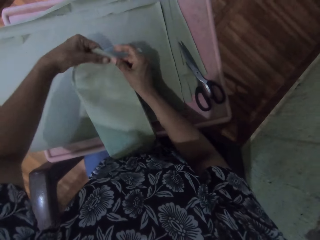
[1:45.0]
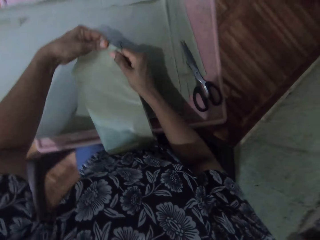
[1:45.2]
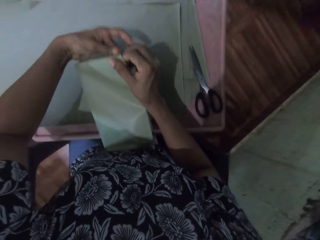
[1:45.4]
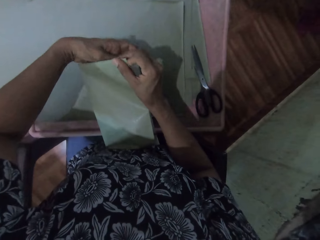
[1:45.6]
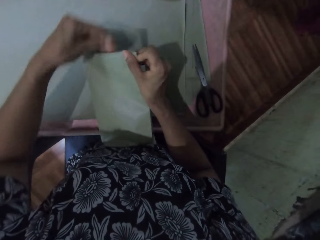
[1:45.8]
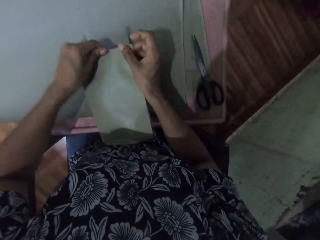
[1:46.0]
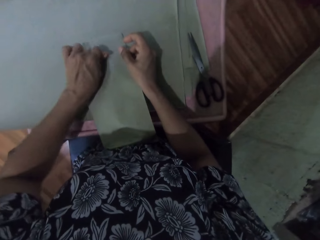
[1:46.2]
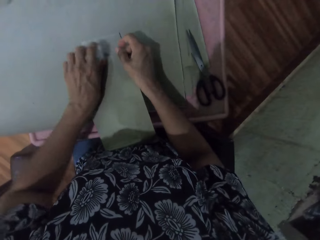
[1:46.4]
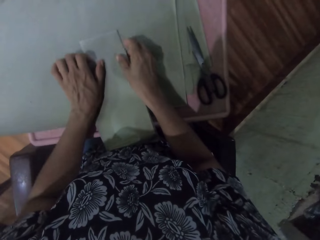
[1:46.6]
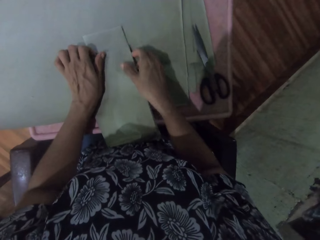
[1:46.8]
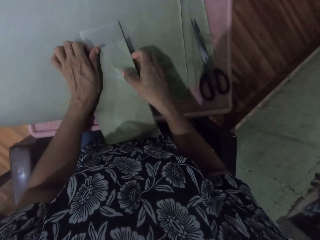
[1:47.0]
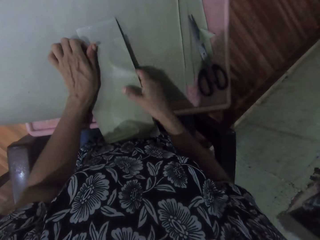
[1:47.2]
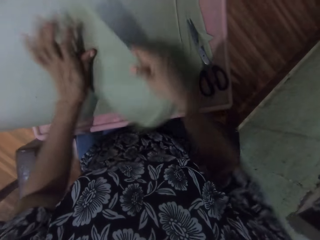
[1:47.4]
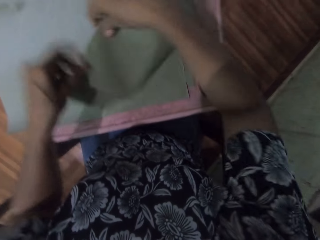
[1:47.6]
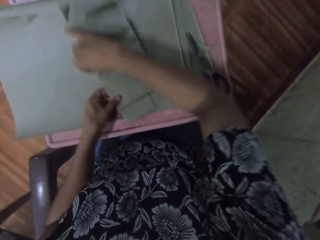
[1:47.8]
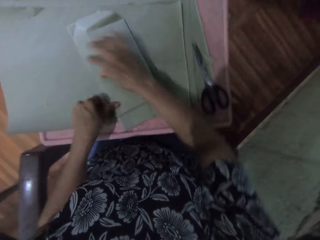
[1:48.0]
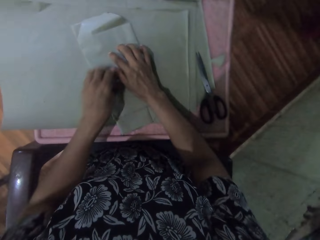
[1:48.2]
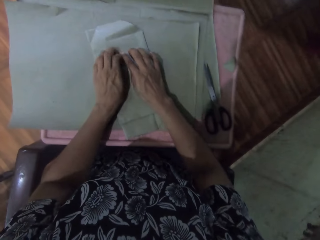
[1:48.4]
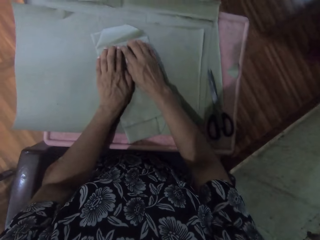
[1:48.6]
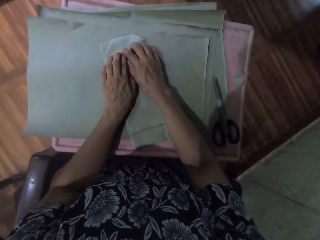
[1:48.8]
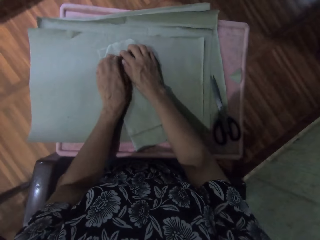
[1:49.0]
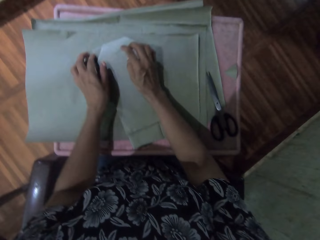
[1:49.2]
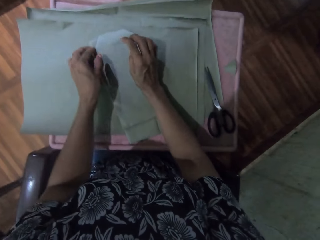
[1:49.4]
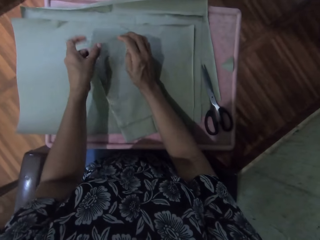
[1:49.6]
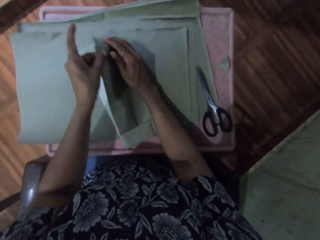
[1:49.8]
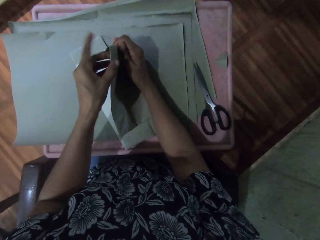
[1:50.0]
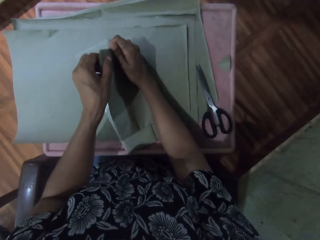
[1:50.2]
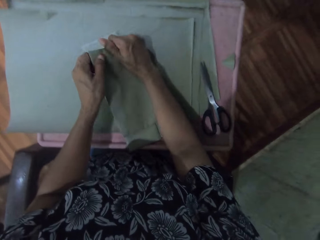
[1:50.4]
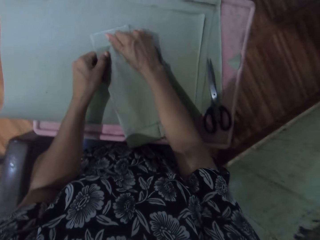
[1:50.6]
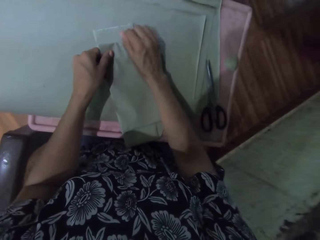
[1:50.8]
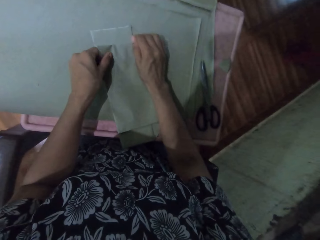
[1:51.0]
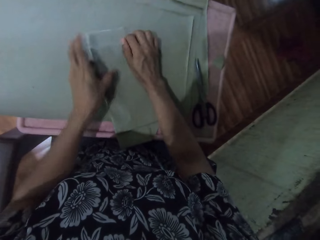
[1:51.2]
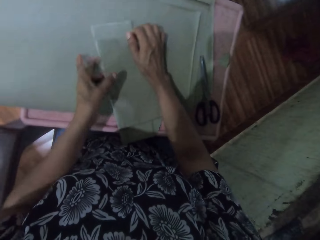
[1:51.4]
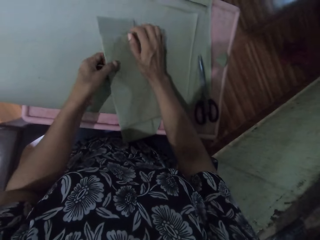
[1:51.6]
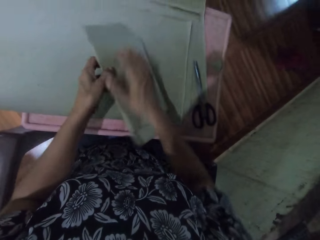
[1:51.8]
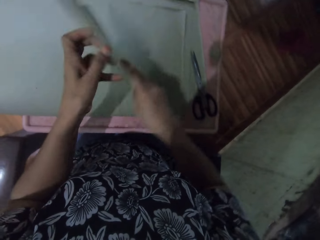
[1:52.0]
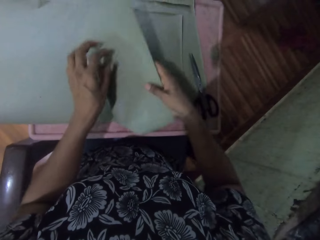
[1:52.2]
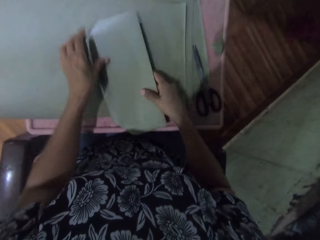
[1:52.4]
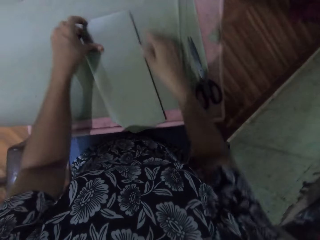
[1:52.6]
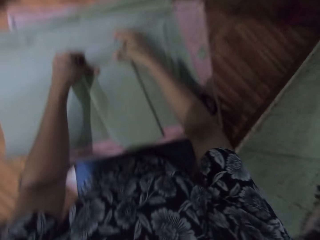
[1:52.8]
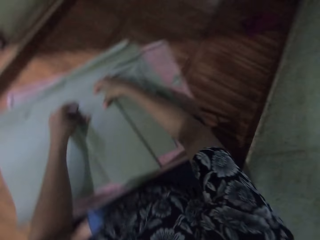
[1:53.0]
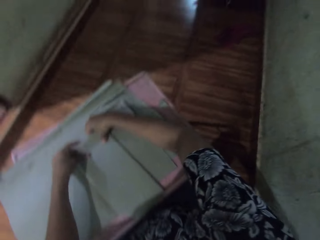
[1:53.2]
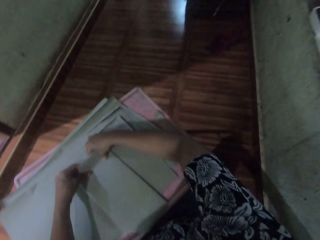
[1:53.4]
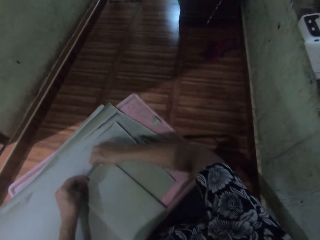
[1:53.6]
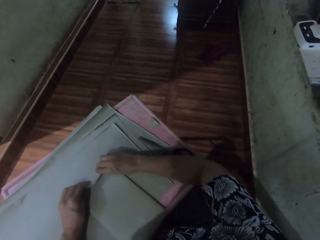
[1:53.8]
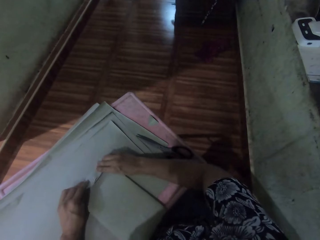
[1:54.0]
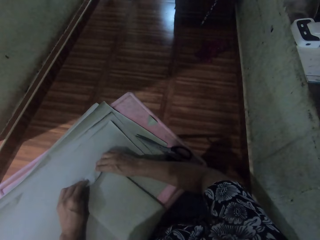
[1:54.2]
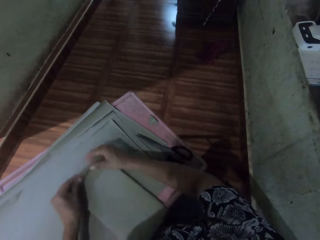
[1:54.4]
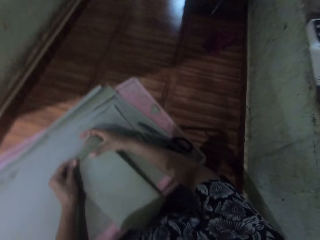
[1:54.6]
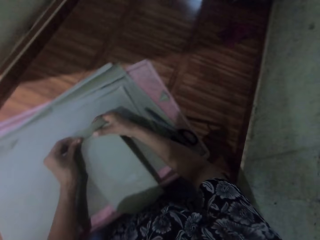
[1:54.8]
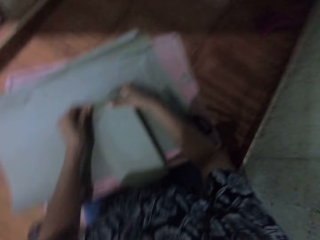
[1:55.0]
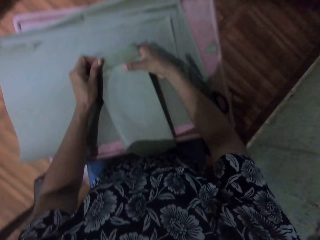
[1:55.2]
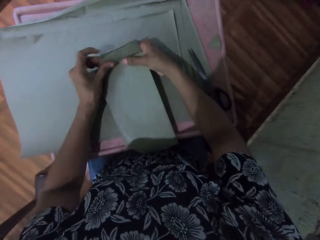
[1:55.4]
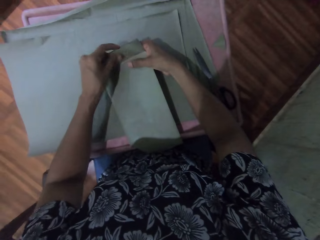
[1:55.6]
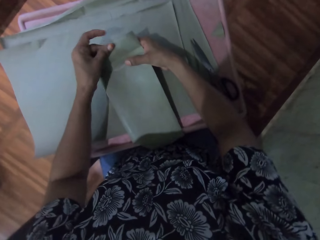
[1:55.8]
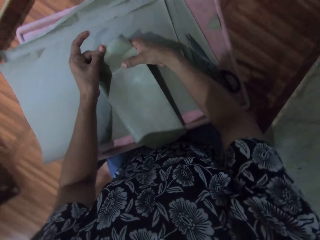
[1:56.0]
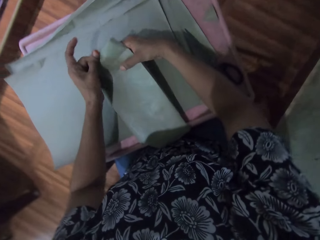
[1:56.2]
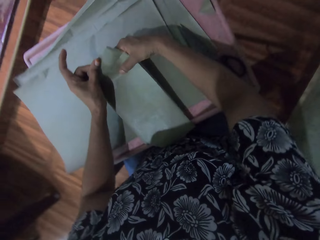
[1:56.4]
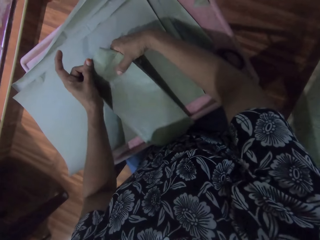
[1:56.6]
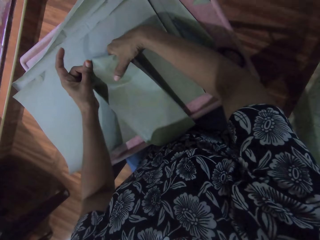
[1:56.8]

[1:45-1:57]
The camera wearer turns the book with both hands on the table. They wrap the book in the sheet of paper with both hands. They flip the book with both hands. They wrap the book in the sheet of paper with both hands.

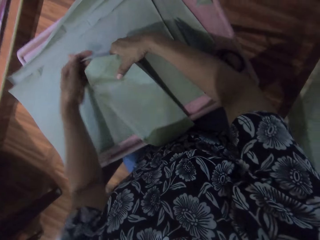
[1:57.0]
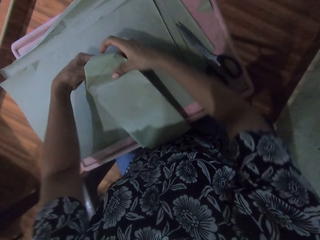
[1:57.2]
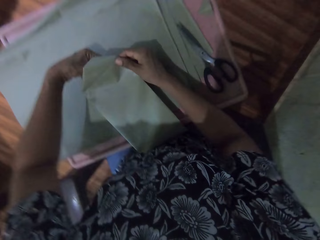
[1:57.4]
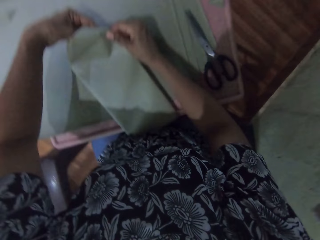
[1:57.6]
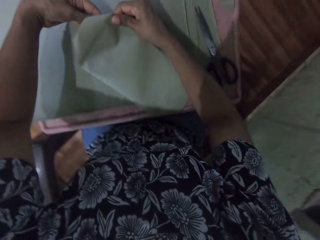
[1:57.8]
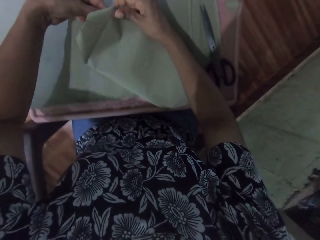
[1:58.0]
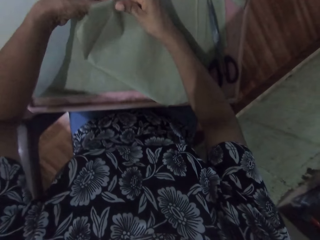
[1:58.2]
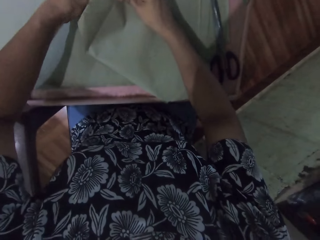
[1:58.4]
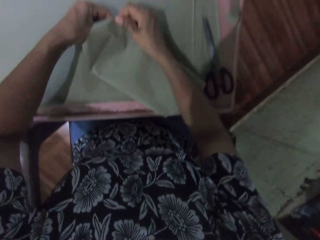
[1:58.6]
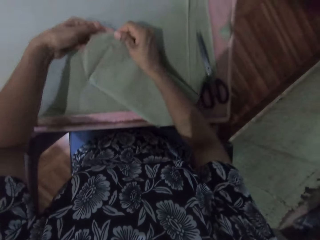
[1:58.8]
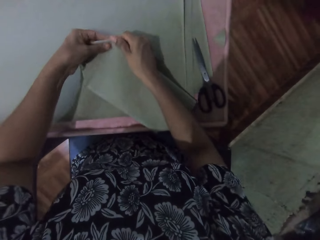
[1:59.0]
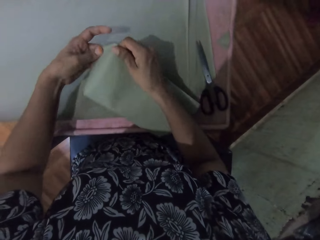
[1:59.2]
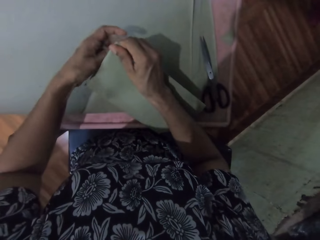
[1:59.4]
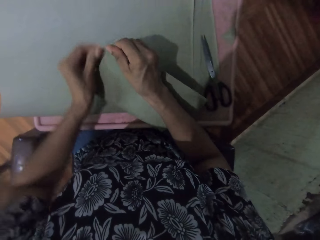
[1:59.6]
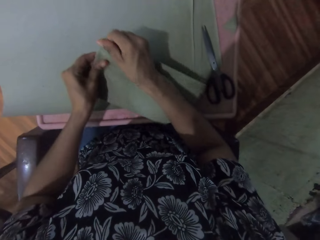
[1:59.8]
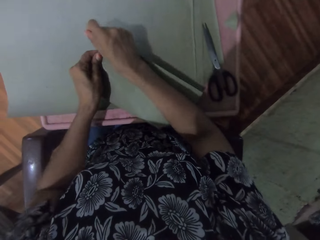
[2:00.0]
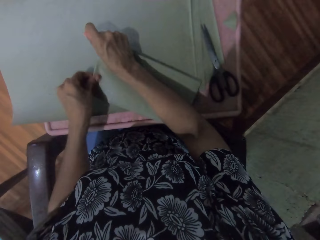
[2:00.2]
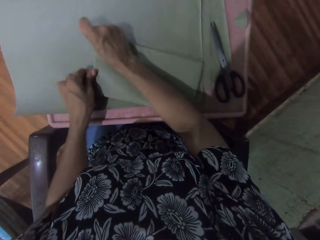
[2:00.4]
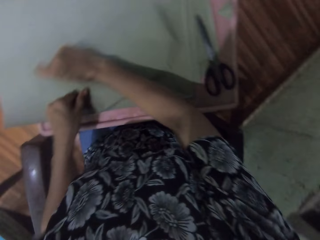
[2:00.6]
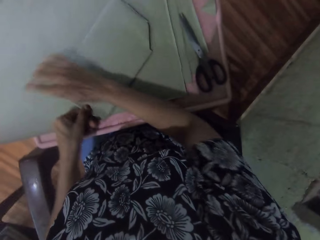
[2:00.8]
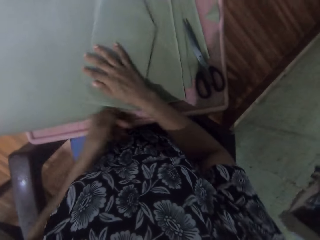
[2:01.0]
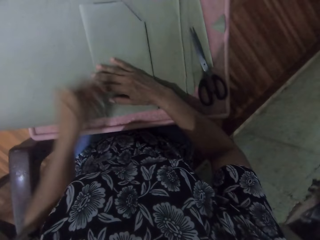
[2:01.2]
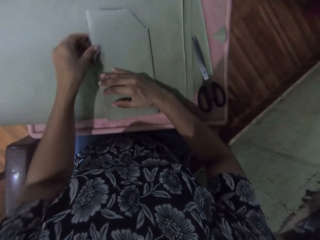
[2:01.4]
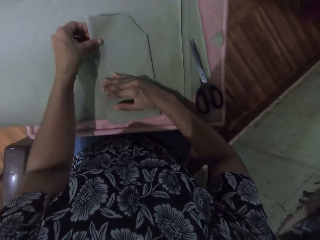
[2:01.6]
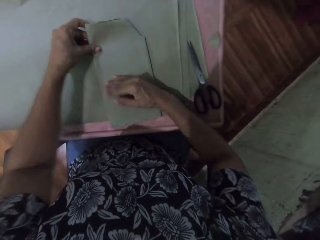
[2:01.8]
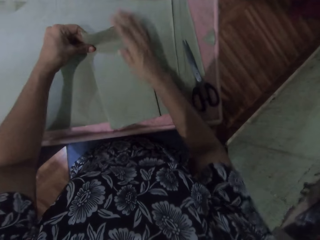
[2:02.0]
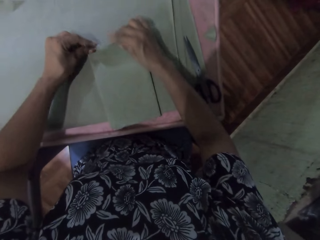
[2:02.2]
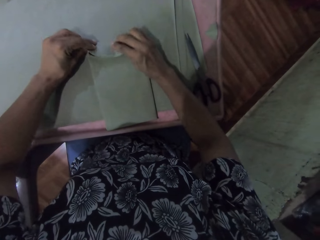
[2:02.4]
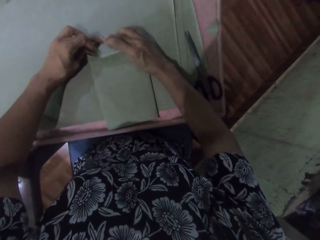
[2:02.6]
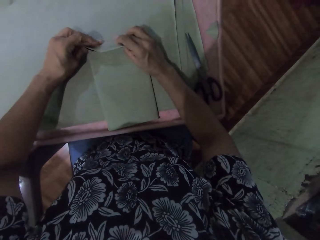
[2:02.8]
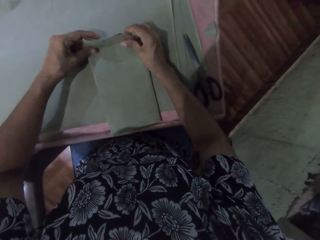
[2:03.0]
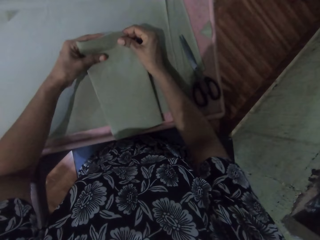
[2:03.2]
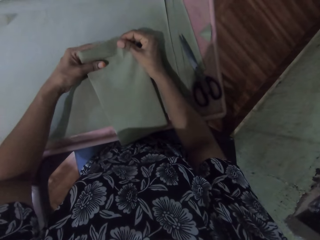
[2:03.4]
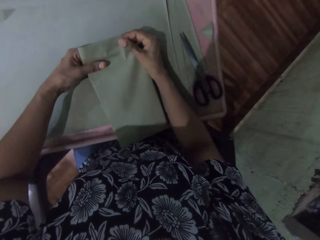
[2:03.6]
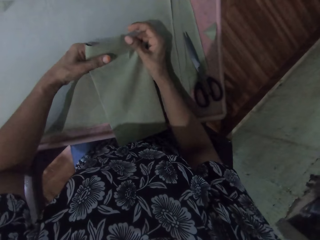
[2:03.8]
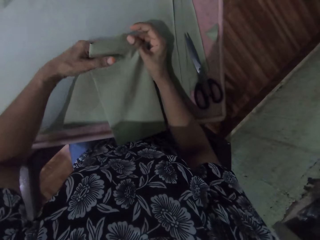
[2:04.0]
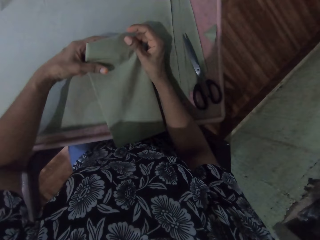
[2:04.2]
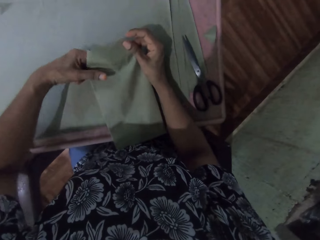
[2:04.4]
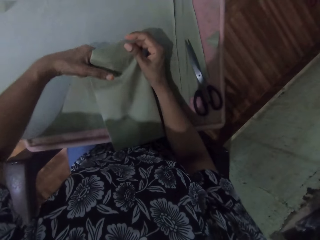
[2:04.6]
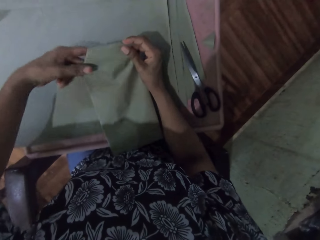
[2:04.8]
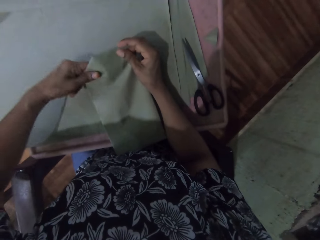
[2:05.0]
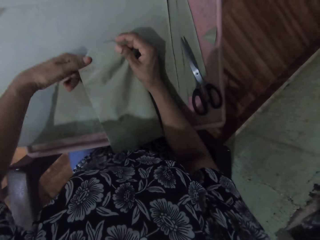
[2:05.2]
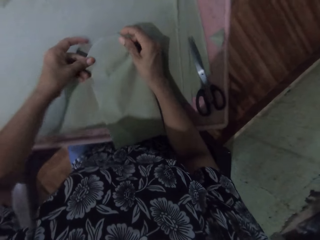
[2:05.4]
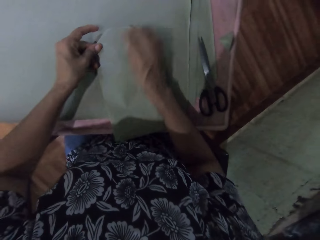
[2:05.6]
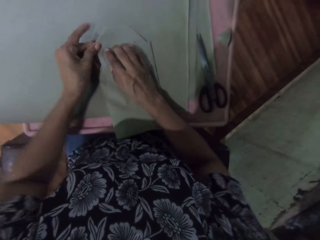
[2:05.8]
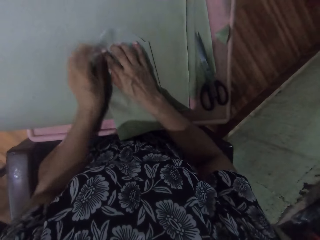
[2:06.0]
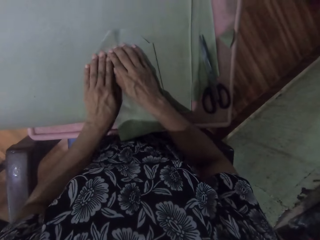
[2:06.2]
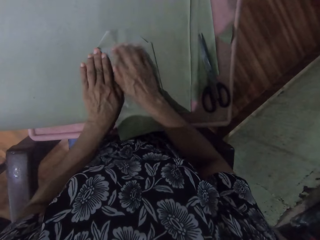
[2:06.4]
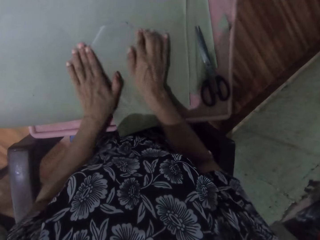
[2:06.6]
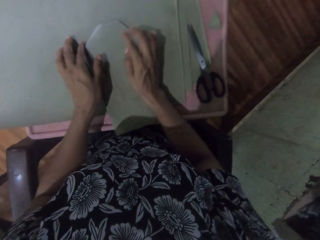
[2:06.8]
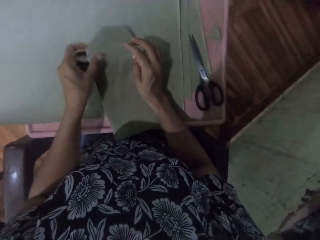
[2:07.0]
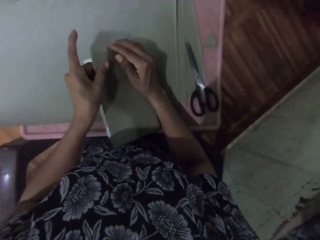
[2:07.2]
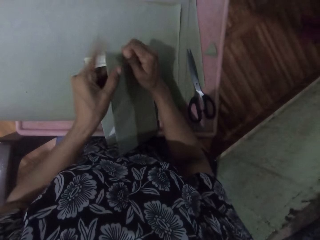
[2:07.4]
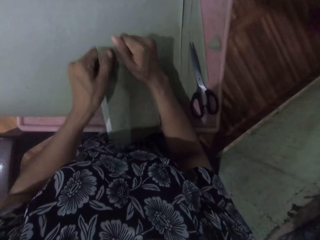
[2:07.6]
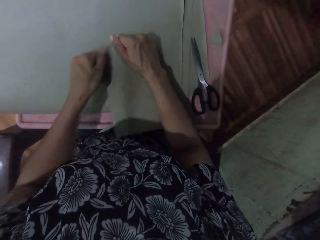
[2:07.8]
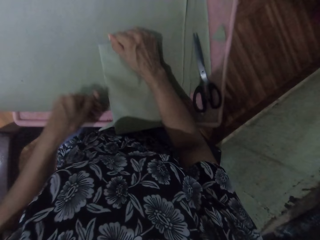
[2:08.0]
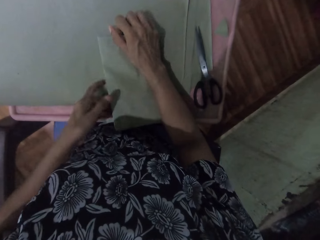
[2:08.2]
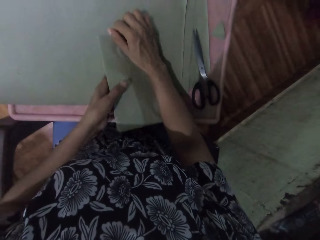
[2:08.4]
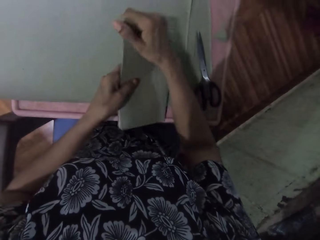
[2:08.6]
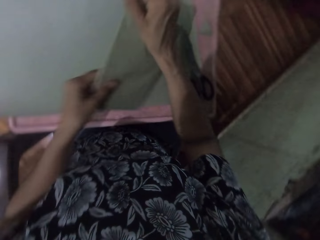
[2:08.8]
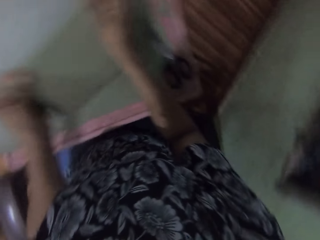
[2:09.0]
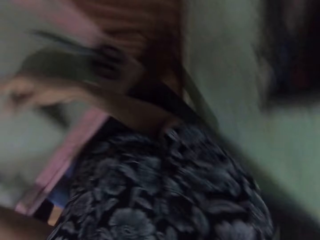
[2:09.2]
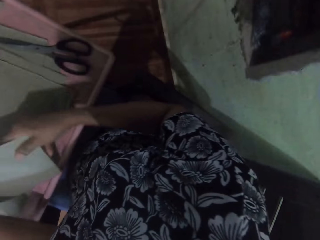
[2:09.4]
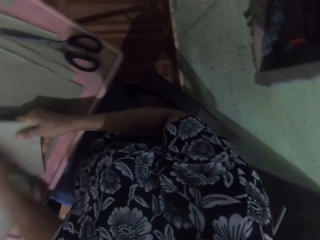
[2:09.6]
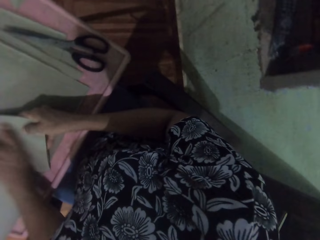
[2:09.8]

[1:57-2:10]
The camera wearer turns the book with both hands on the table.
